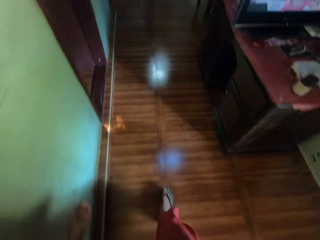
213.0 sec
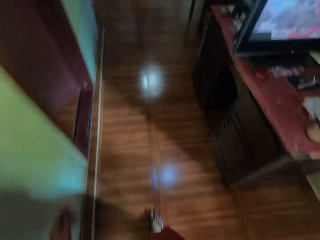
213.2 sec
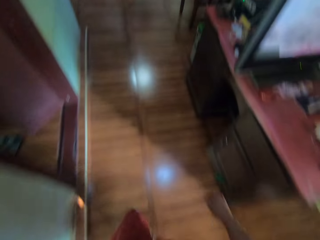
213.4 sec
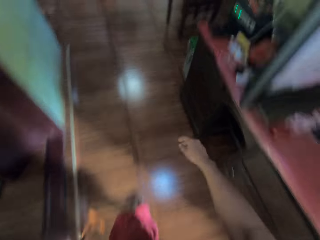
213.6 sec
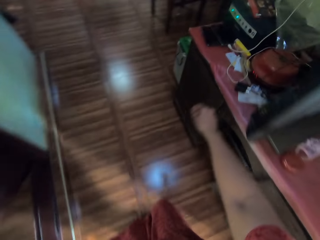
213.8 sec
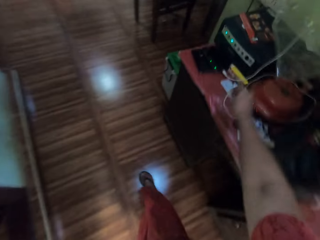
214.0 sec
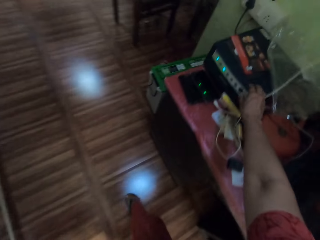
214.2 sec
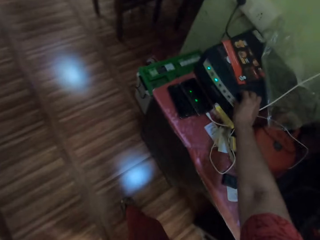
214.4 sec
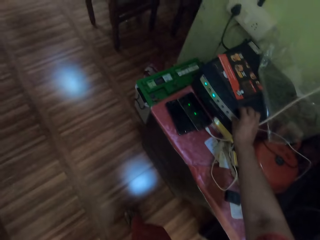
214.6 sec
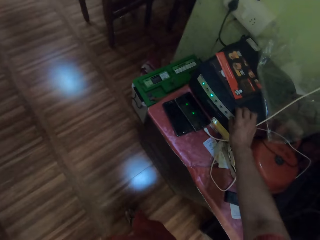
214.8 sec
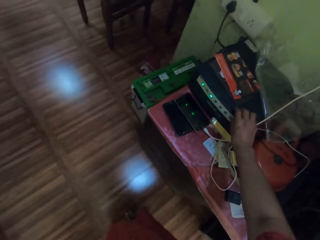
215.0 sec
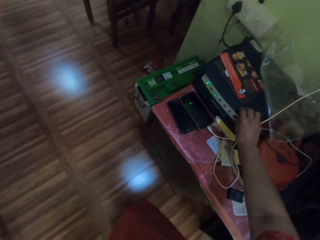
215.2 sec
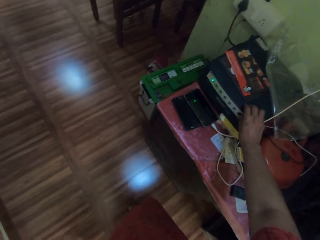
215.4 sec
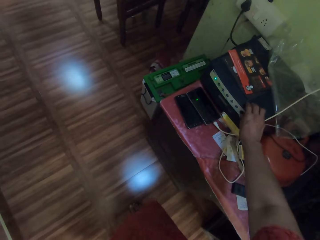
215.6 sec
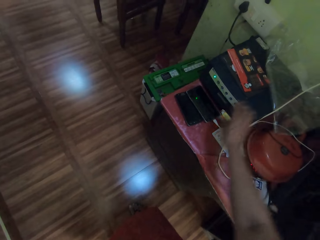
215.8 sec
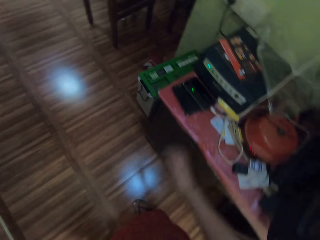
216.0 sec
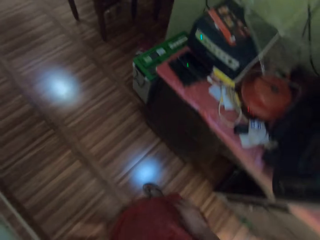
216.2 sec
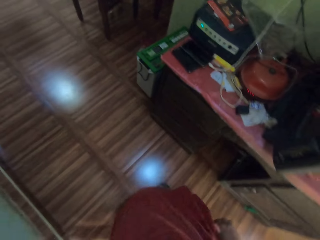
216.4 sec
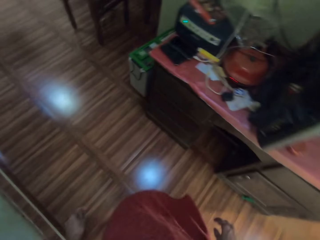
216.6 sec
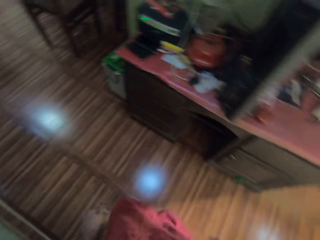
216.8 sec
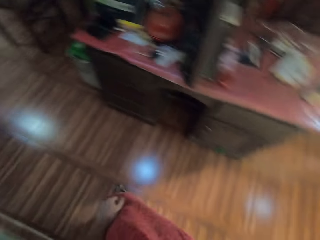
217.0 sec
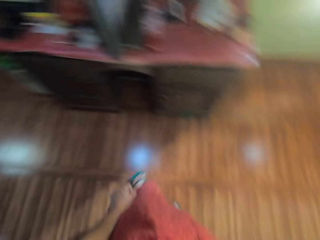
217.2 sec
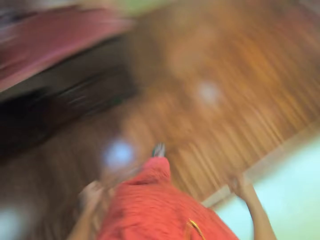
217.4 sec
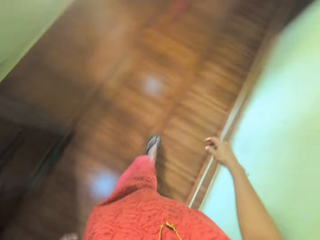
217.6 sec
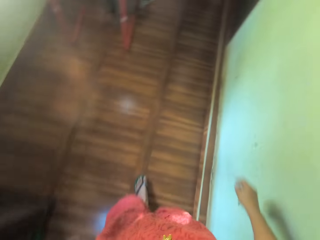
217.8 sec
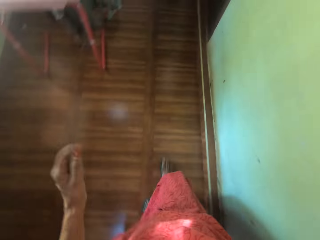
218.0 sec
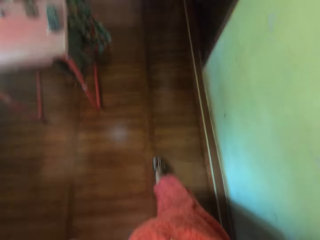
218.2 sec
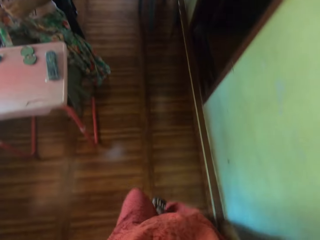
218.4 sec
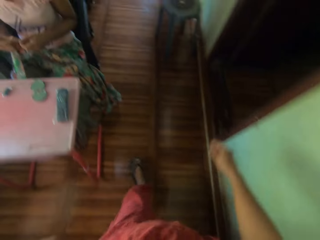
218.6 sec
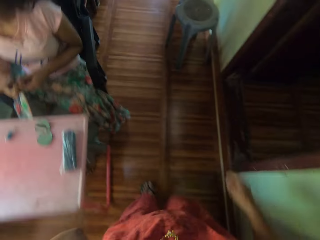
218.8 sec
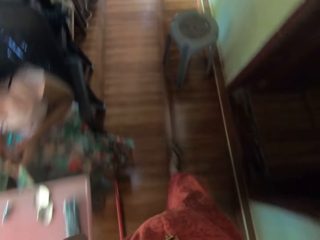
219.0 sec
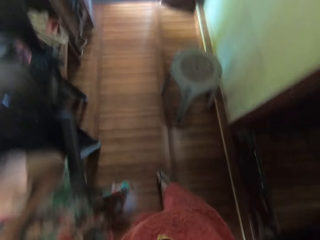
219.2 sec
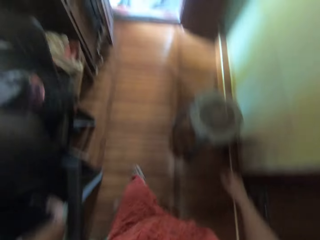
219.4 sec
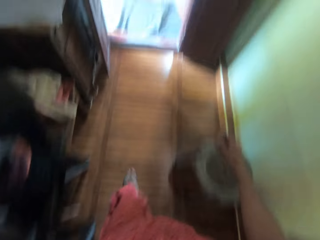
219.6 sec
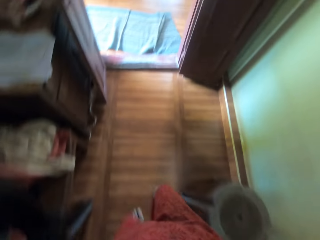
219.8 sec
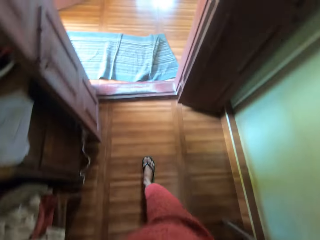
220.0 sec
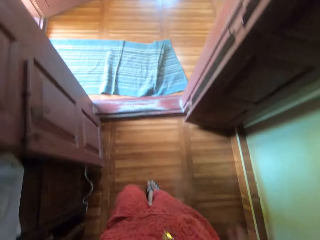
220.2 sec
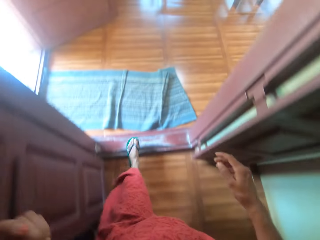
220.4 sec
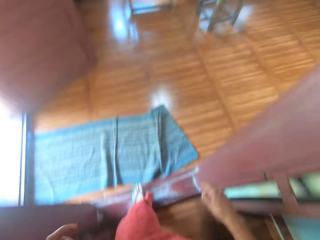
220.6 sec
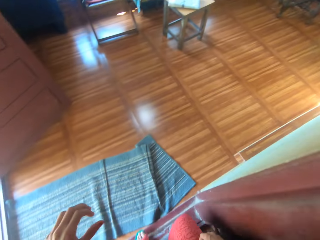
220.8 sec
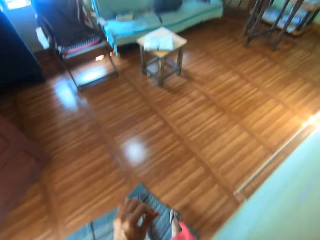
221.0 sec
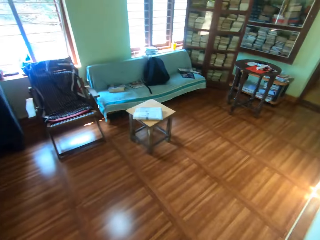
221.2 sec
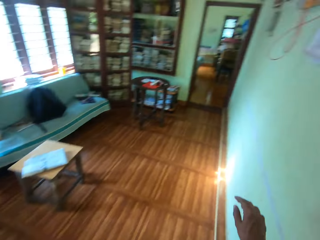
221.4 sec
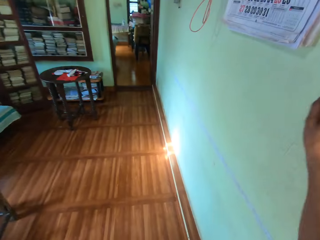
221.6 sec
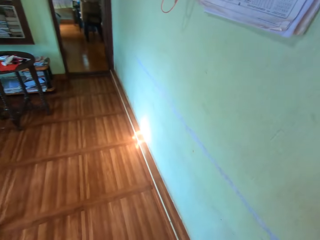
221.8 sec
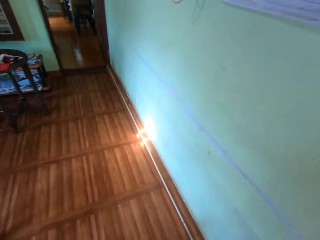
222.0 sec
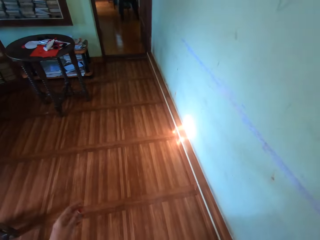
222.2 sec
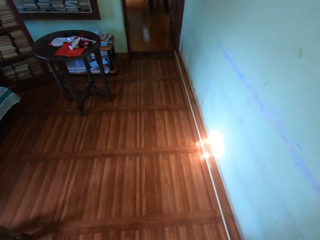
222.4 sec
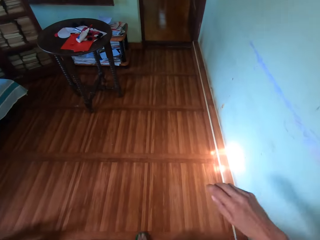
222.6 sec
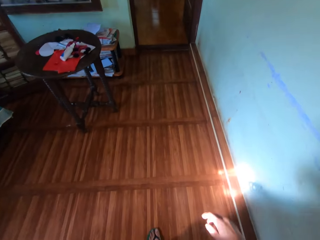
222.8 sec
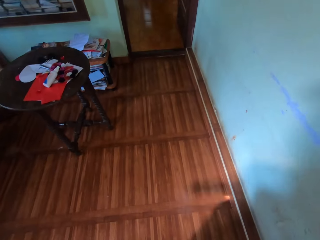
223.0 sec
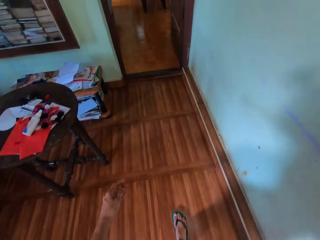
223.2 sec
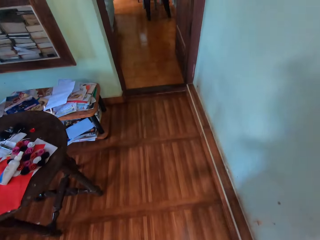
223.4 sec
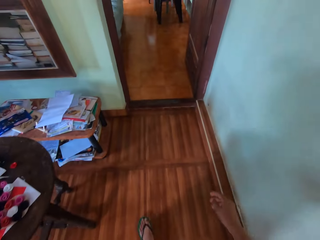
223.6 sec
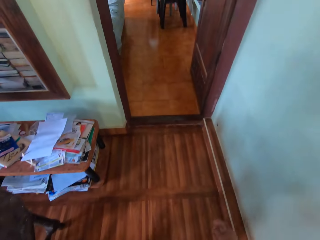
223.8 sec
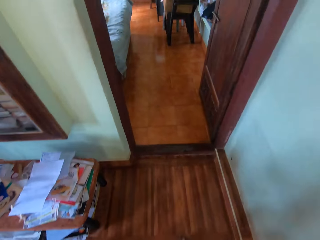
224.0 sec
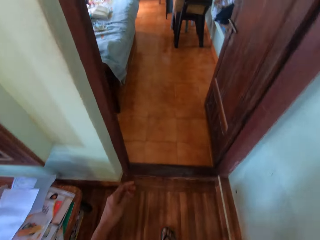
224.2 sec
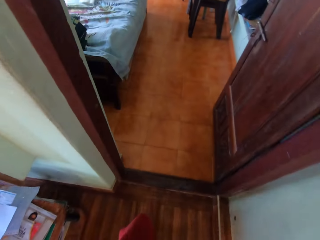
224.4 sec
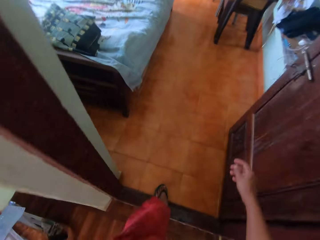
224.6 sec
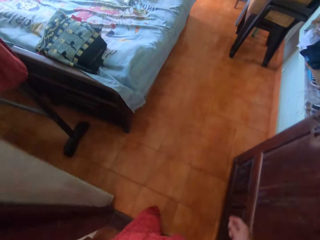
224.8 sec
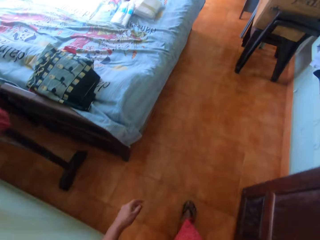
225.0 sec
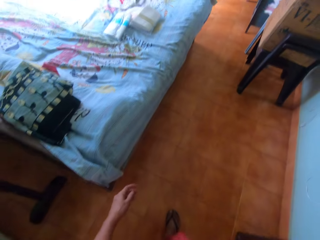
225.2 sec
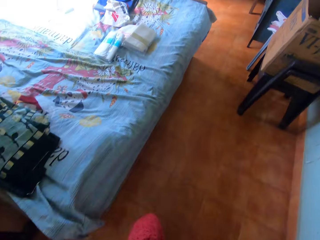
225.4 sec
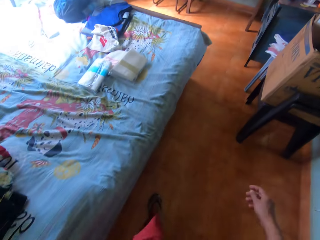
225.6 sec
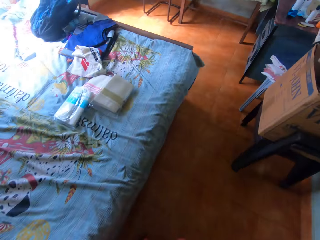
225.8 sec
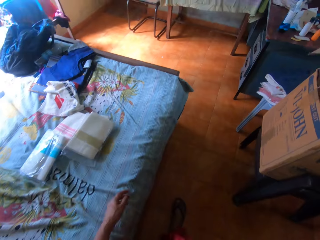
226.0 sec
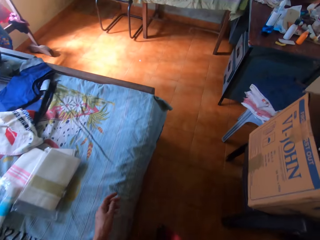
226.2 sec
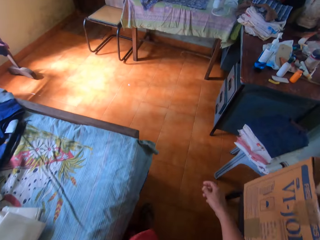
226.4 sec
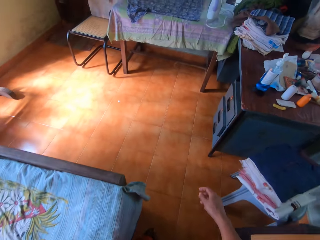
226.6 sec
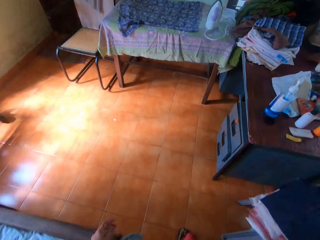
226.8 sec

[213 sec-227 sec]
The camera wearer adjusts a knob on the radio. They turn around. They move a hand. They walk in the house towards an iron table. They walk in the house again. They raise the right hand. They drop the right hand. They walk in the house.

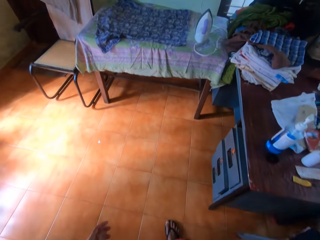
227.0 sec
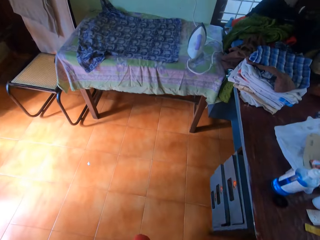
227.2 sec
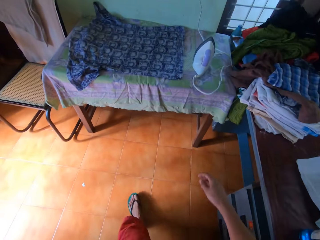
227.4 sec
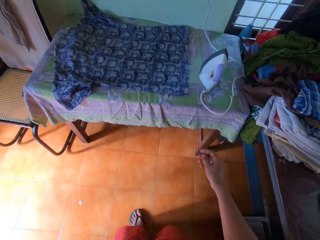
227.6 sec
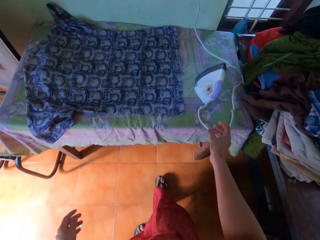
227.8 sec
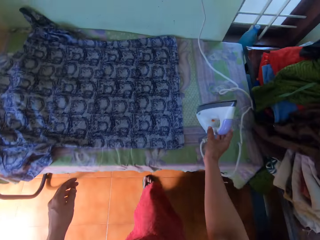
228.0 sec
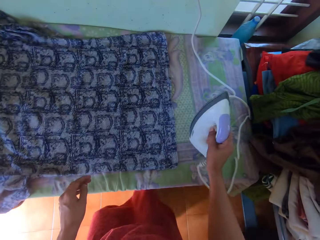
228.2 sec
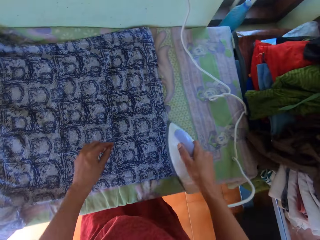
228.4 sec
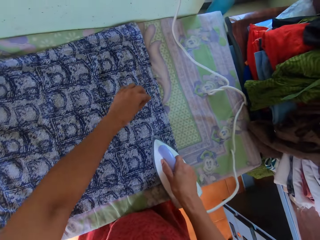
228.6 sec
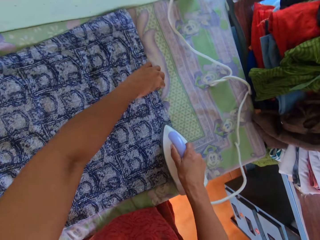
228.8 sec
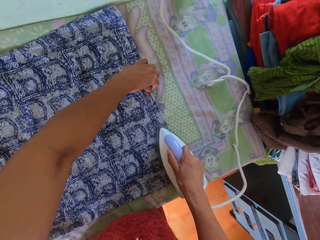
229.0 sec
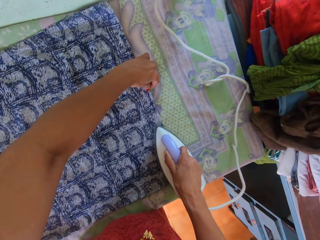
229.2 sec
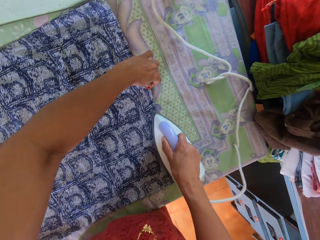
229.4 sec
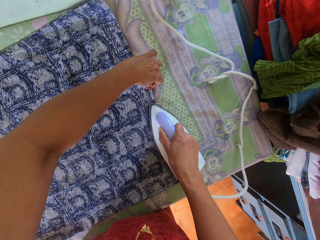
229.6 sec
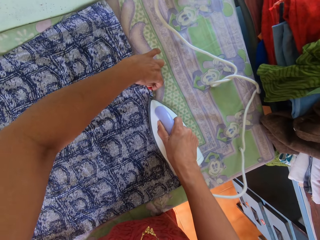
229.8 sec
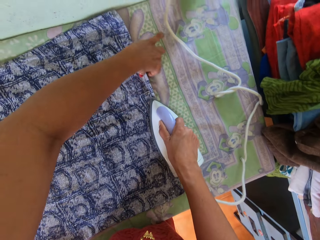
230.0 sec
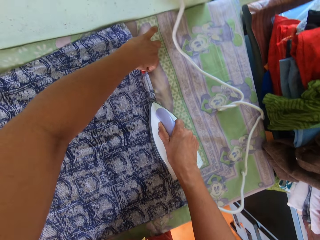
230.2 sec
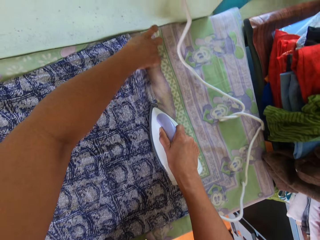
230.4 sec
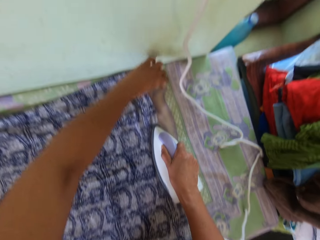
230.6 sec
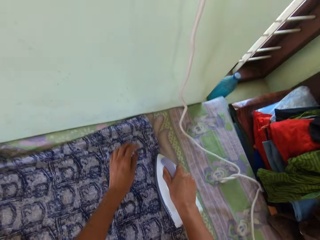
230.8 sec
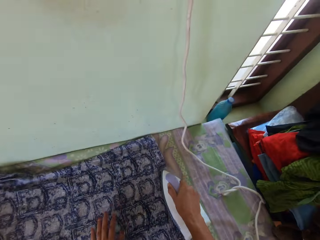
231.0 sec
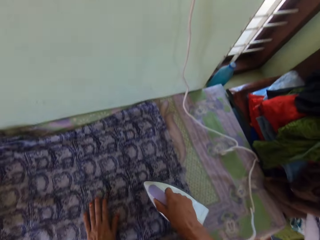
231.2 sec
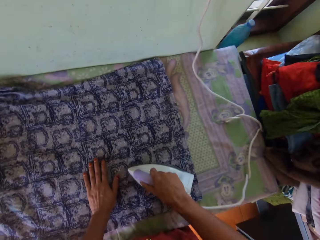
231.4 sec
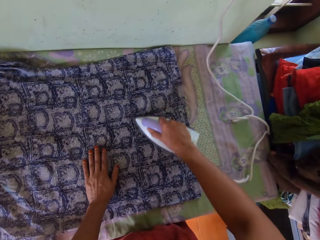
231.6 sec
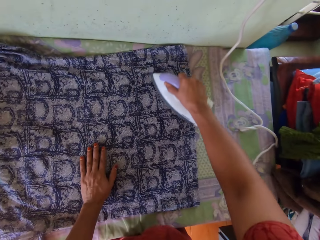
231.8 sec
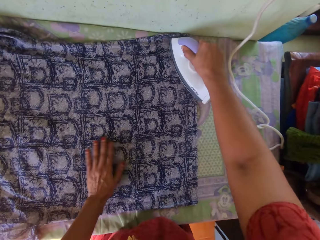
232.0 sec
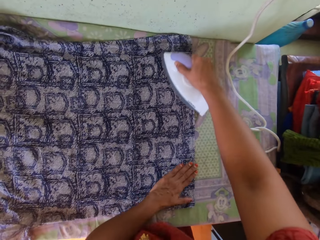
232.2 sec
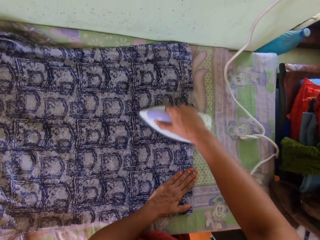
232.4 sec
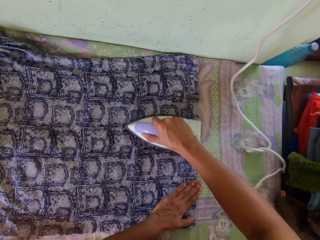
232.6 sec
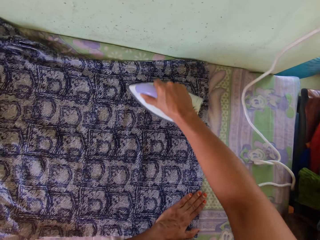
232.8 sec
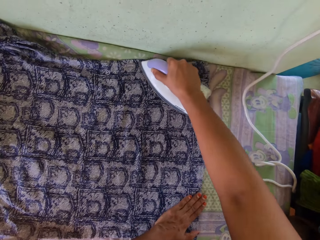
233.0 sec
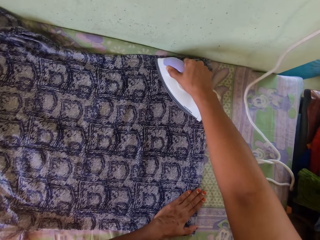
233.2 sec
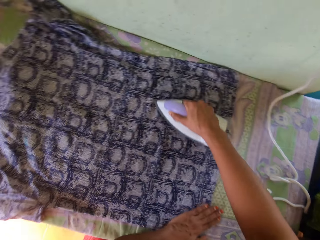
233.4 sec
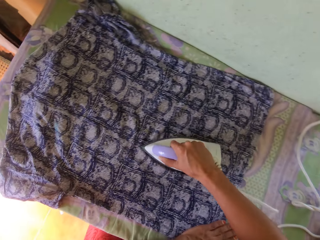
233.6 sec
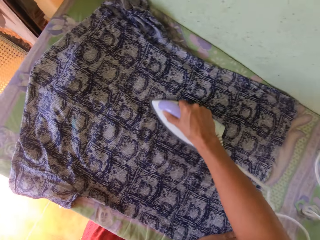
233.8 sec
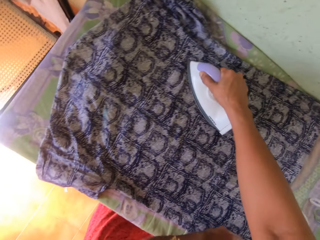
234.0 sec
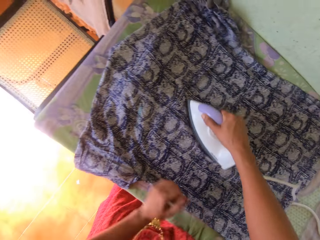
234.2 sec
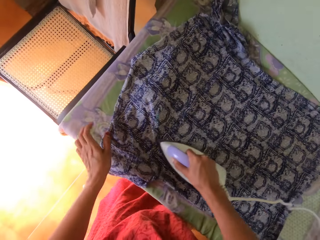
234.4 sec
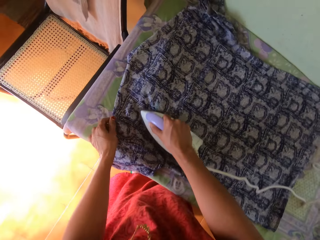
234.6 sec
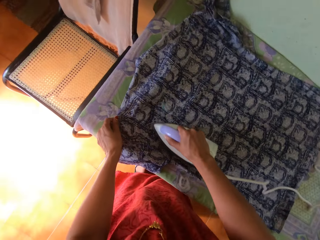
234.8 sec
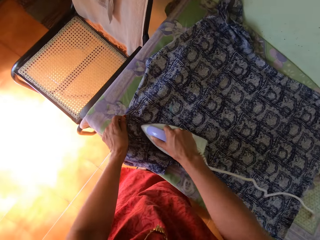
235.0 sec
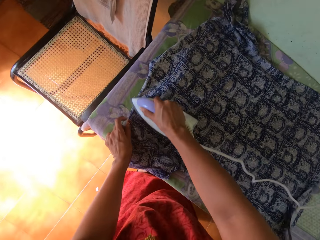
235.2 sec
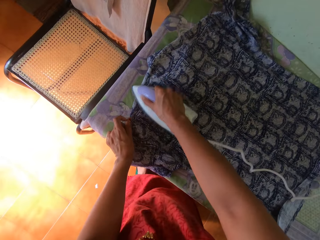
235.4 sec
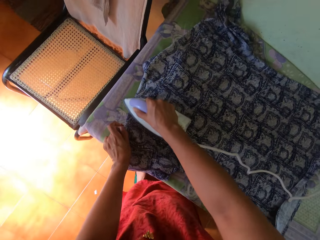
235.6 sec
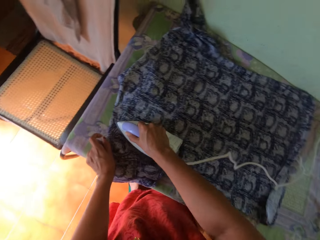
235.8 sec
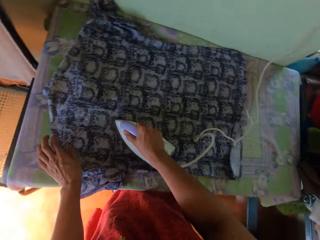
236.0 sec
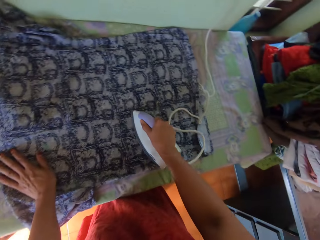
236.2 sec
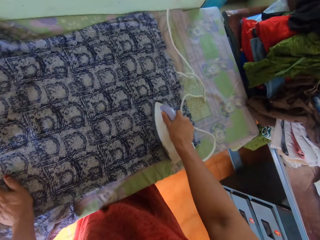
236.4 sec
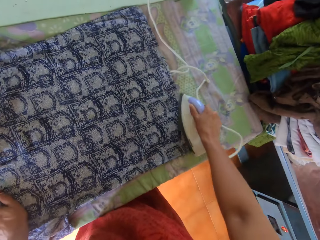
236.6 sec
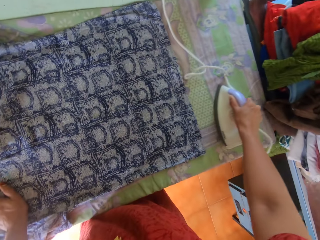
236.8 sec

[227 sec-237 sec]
The camera wearer picks an iron box from the table. They iron the cloth with the iron box. They move a hand on the cloth. They iron the cloth with the iron box.
